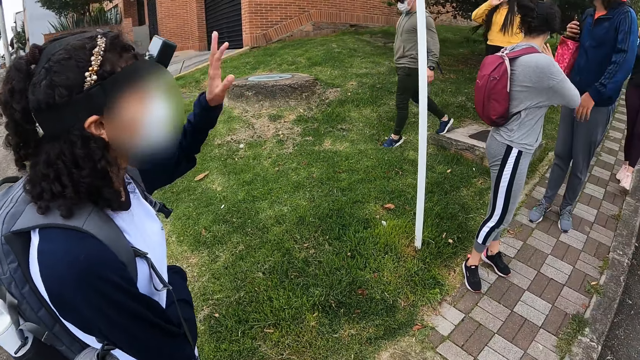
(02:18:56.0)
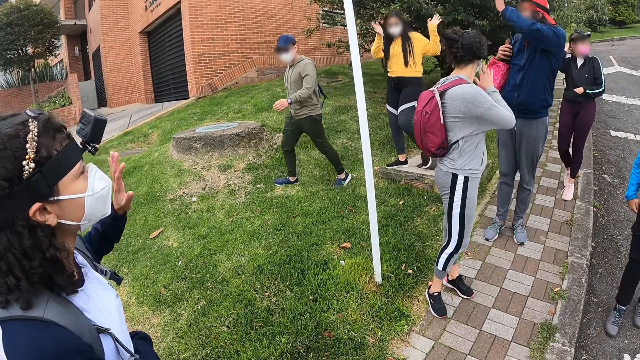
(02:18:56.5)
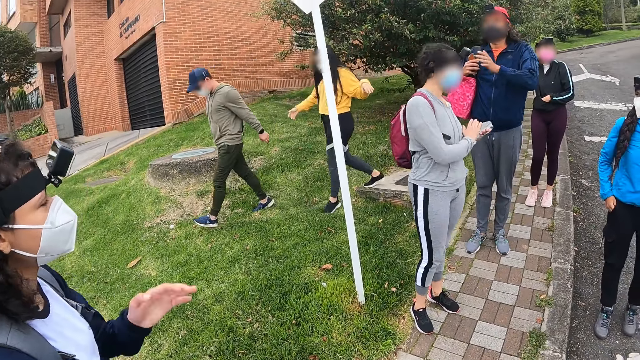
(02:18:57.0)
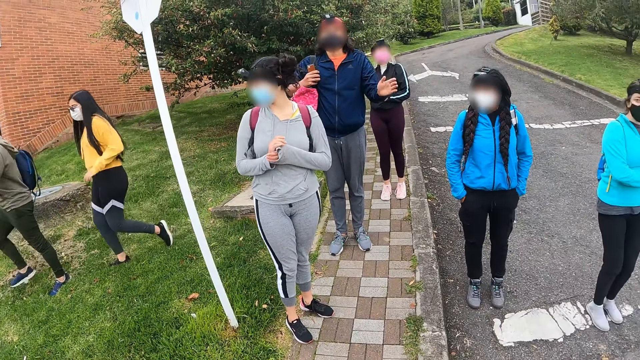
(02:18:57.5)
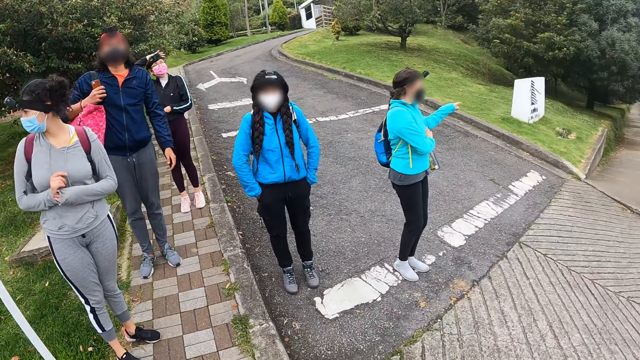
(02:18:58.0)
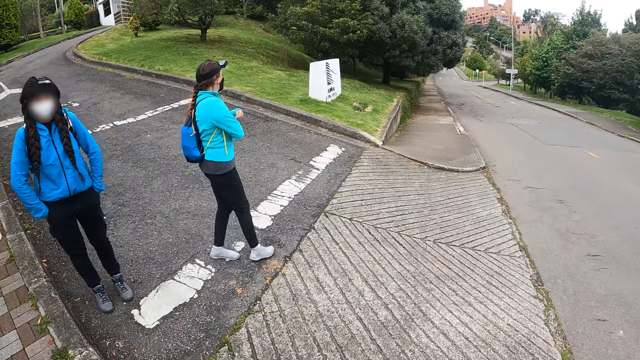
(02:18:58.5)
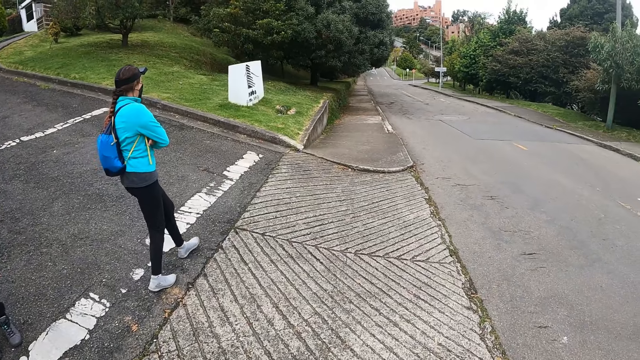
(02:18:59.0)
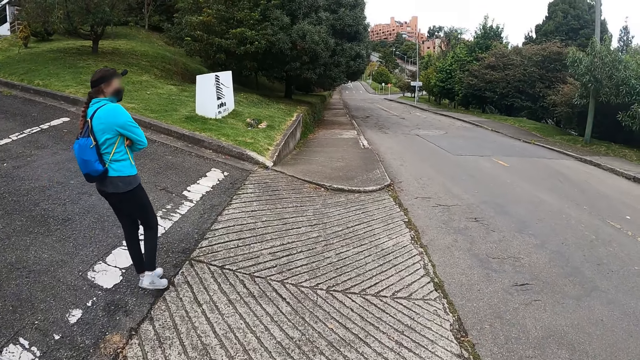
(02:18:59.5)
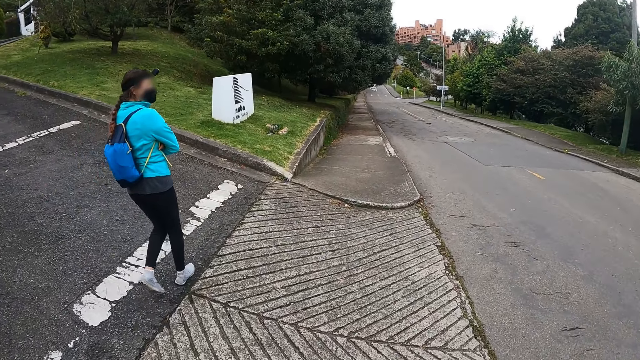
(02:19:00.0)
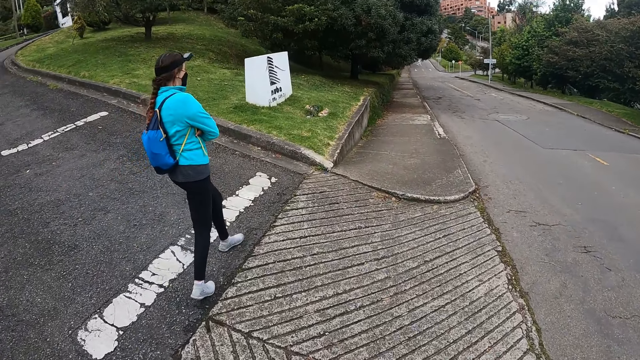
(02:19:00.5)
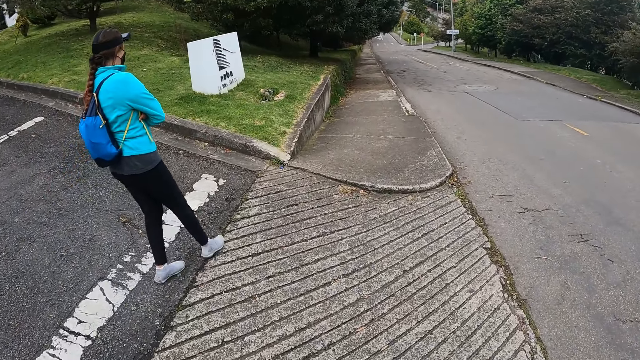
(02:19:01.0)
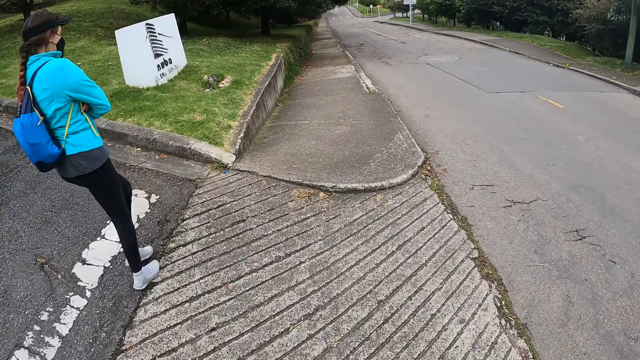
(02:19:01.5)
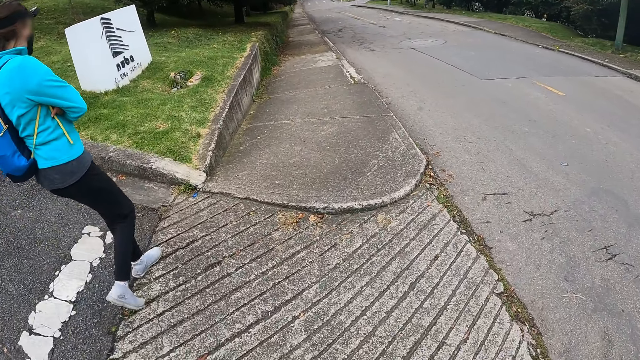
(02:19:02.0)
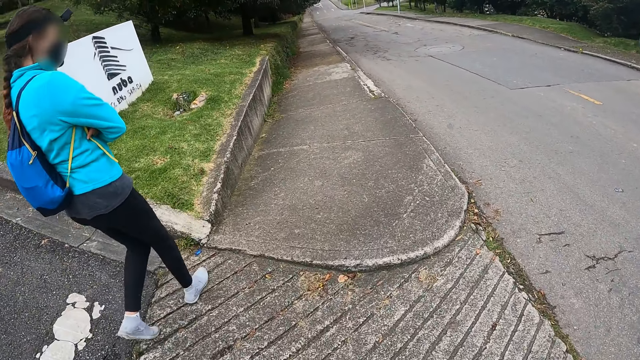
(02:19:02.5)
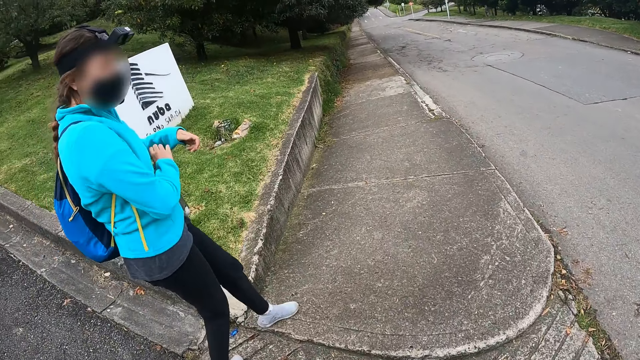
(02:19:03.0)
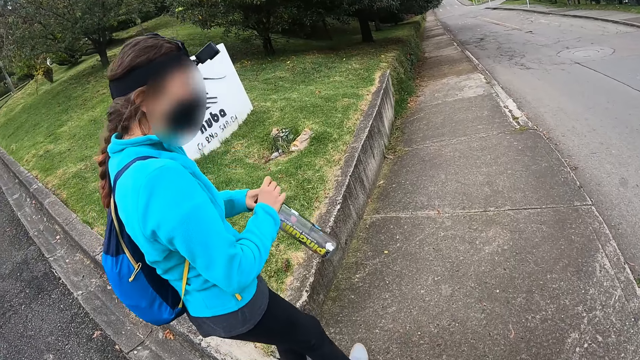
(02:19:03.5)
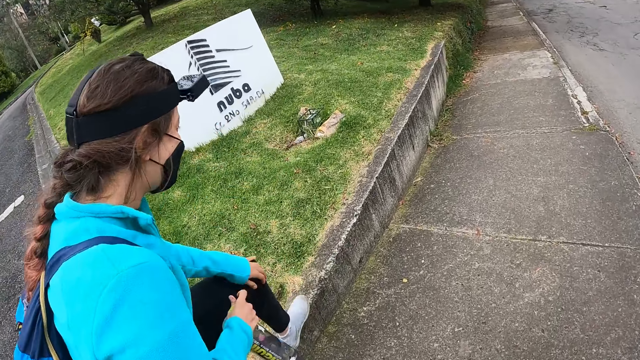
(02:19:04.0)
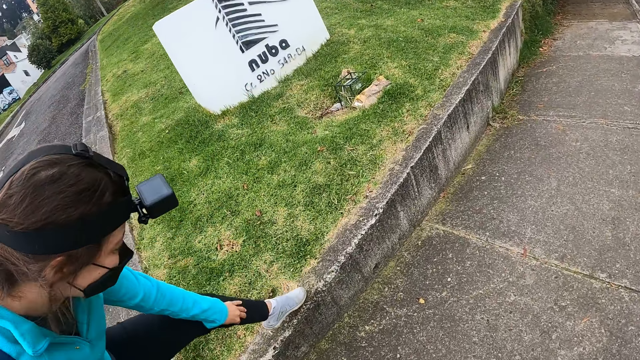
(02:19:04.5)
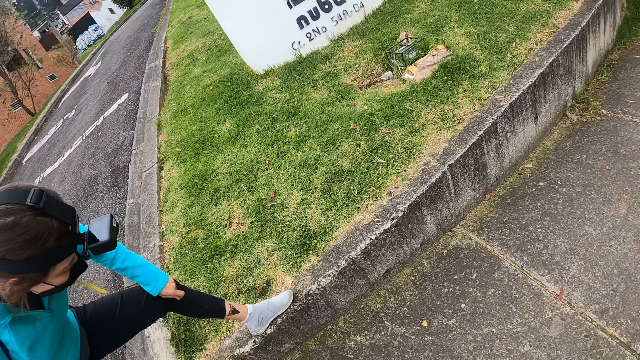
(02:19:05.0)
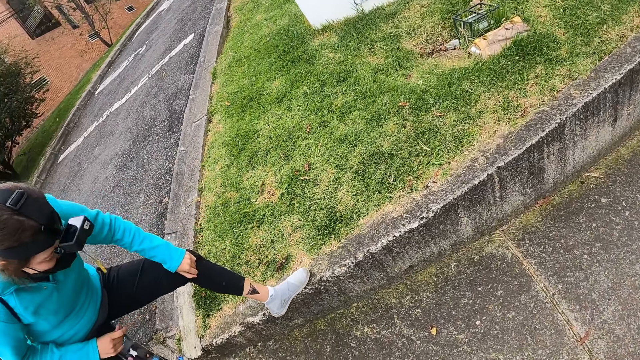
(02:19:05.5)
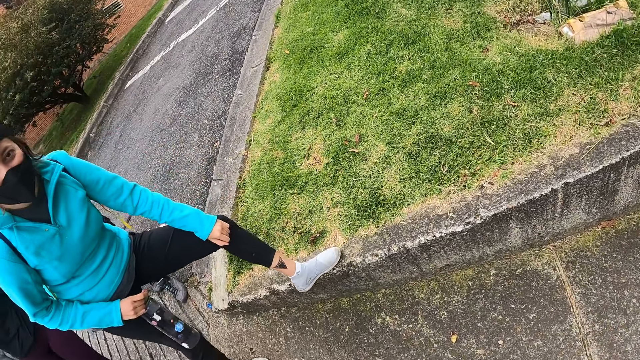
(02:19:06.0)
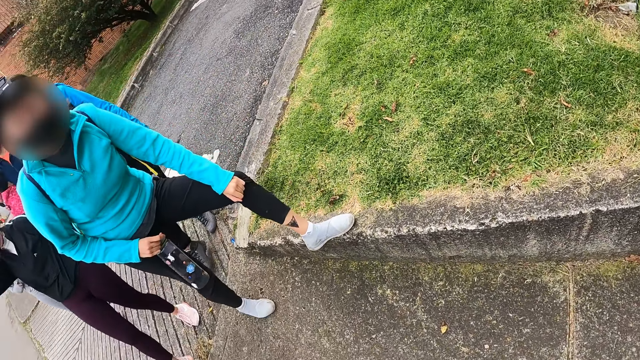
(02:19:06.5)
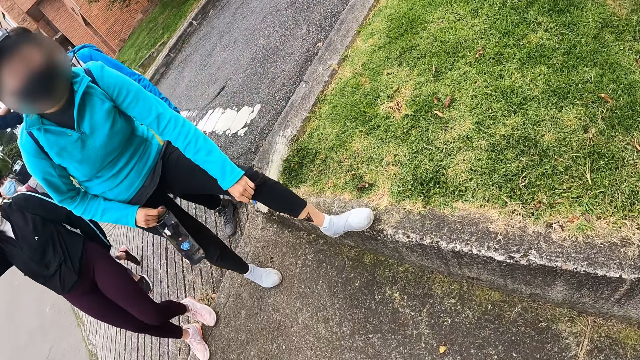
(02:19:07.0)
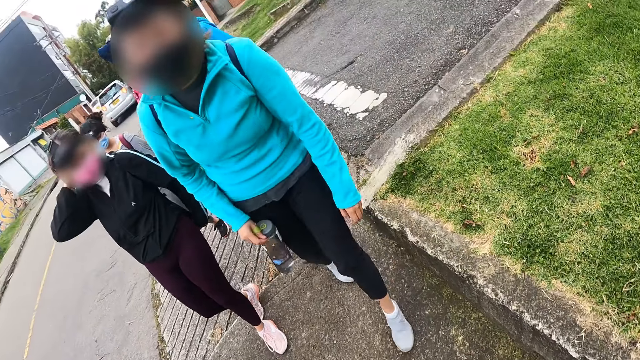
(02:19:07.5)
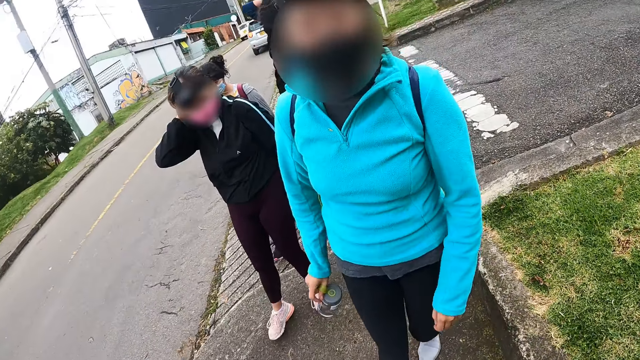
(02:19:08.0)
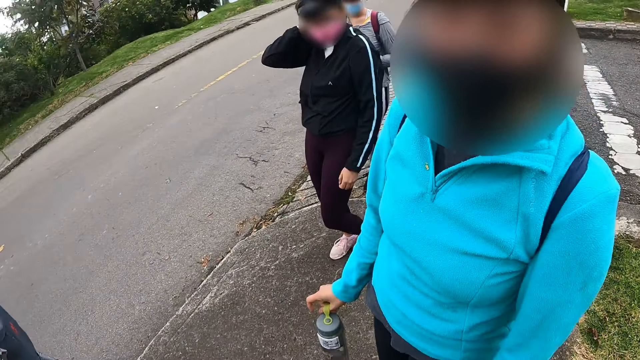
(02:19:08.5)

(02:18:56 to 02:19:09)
A woman waves at the group of people. Another woman waves at a third woman. The third woman waves at the group of people. A man waves at the third woman. The camera wearer walks along the sidewalk. A fourth woman places her left leg on the slab. The fourth woman pulls up her pants with her left hand. The camera wearer stares at the tattoo on the fourth woman's leg. They look around the compound.

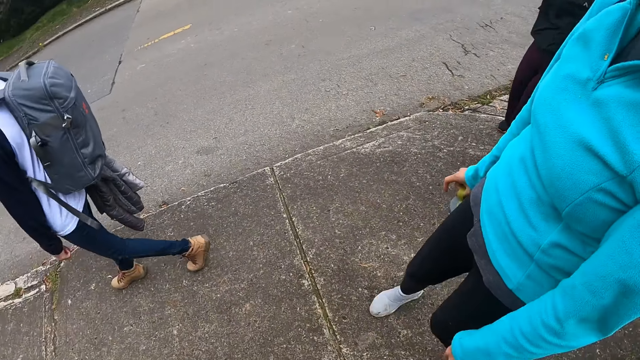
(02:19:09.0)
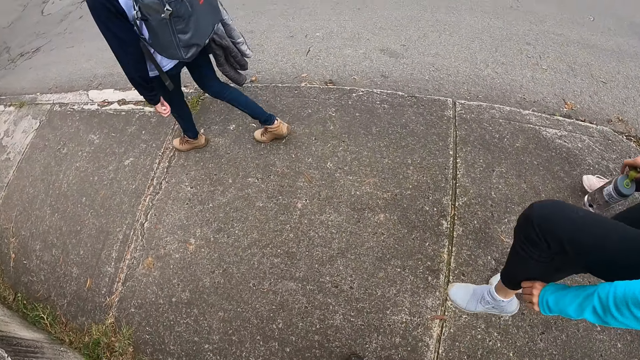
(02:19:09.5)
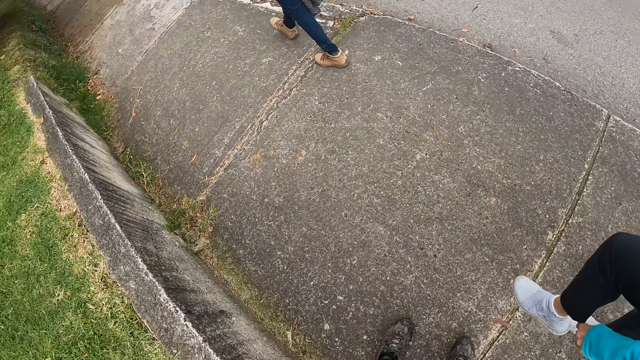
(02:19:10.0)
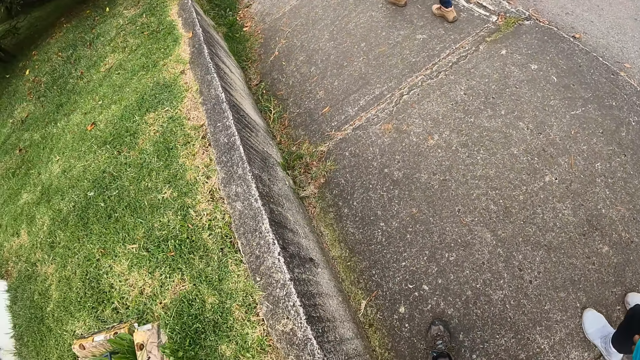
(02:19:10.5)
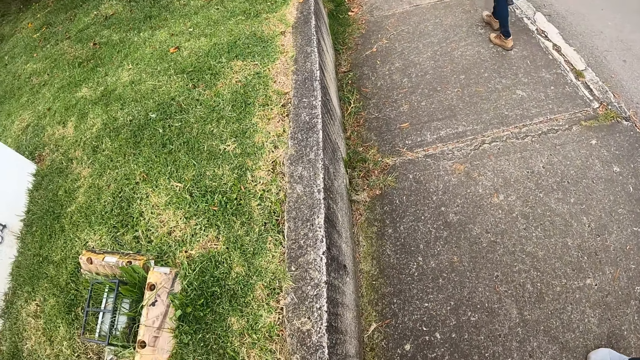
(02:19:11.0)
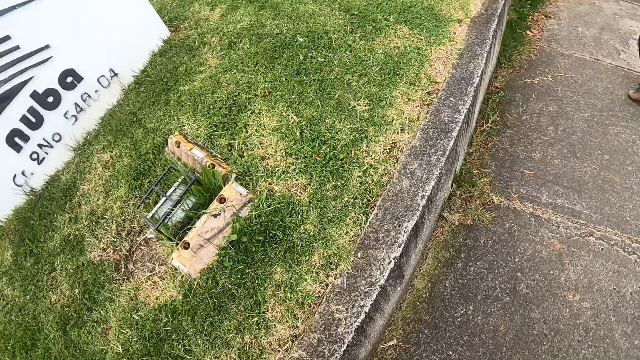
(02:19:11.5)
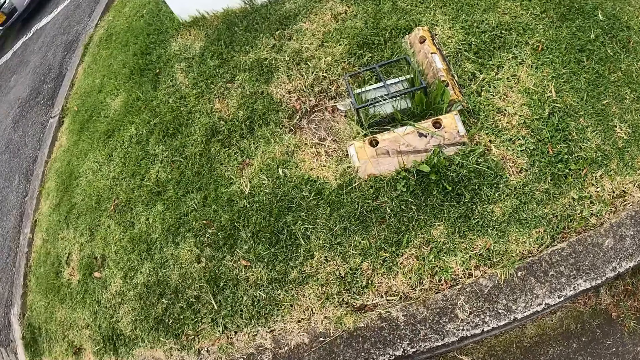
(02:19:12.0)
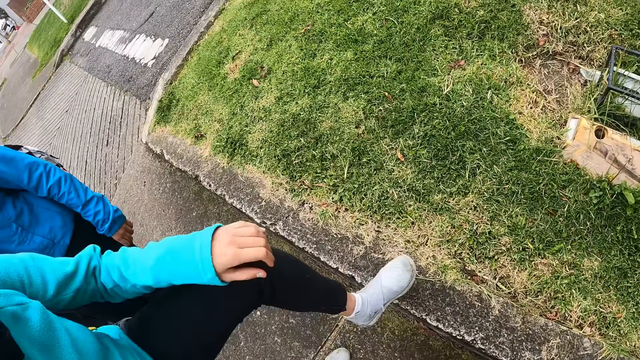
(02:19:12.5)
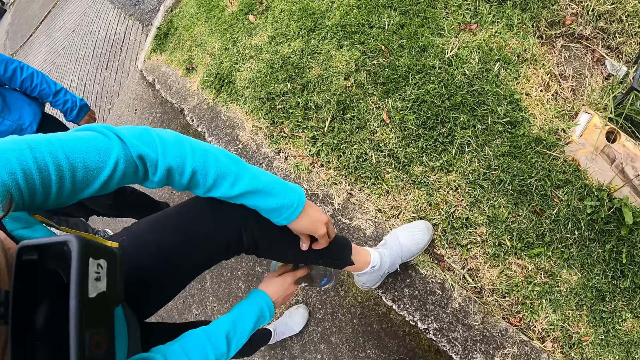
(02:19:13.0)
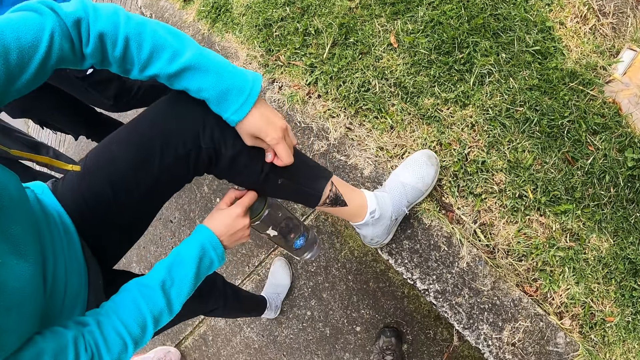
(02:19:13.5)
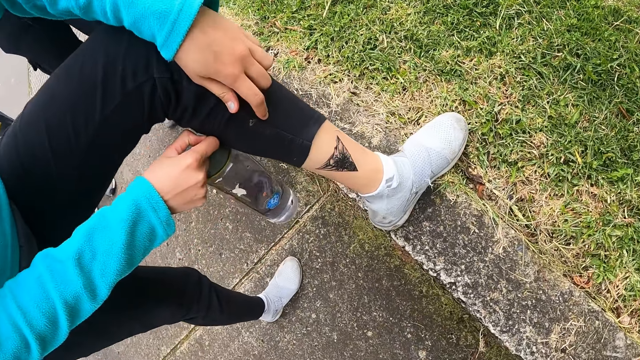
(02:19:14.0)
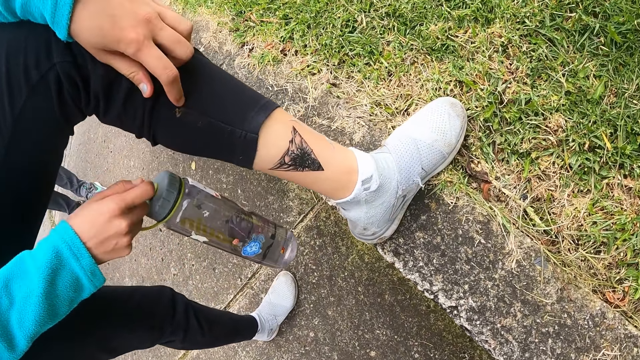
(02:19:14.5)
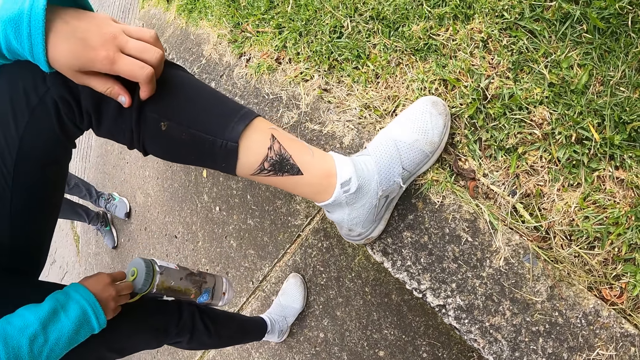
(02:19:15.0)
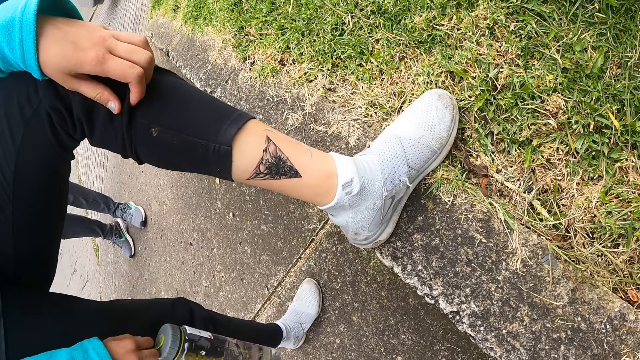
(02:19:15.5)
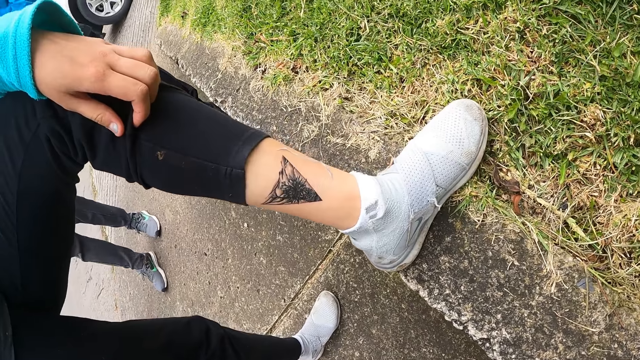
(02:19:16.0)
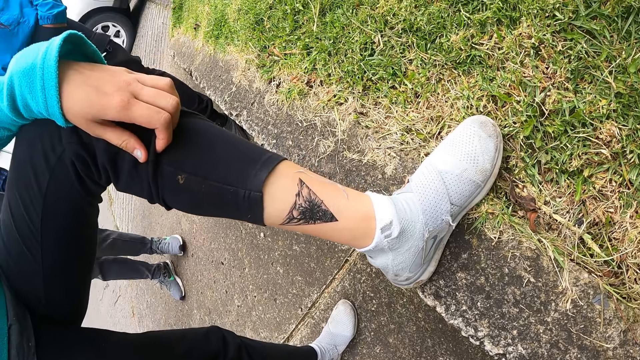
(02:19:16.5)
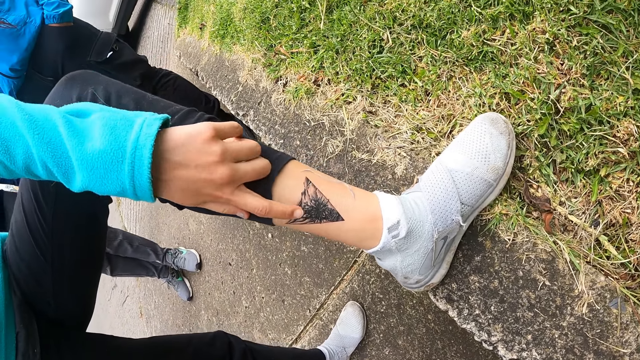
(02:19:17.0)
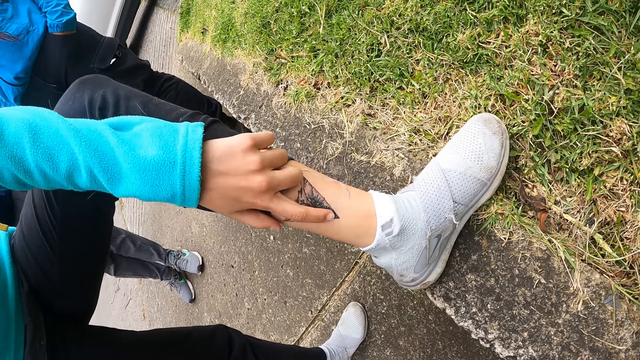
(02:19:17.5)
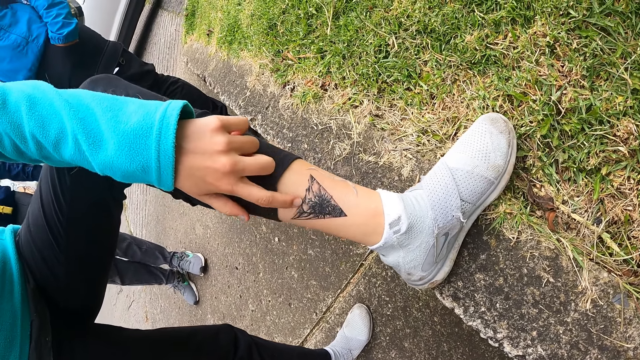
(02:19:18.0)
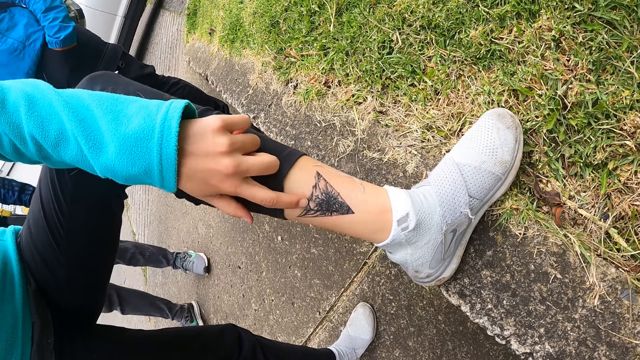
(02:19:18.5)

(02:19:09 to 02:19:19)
The woman pulls down her pants with her left hand, places her left leg on the slab, and pulls up her pants with her left hand. The camera wearer stares at the tattoo on the woman's leg. The woman touches the tattoo on her left leg with her left index finger.
